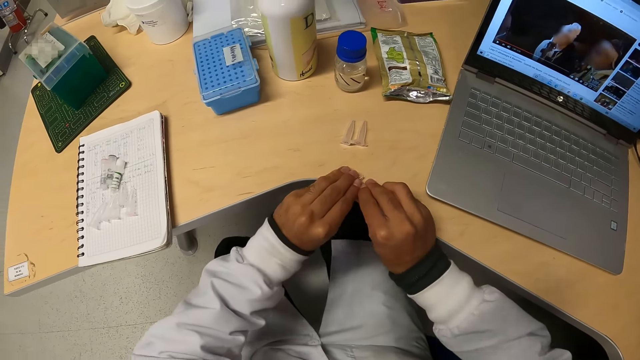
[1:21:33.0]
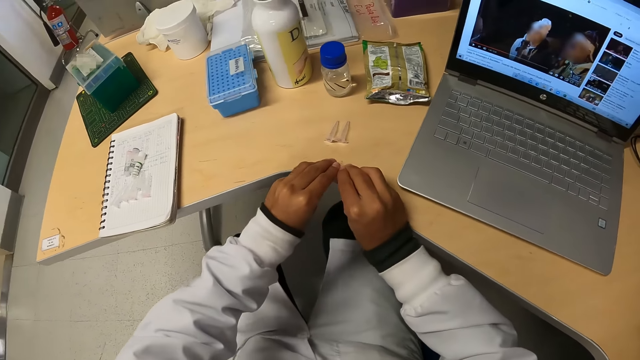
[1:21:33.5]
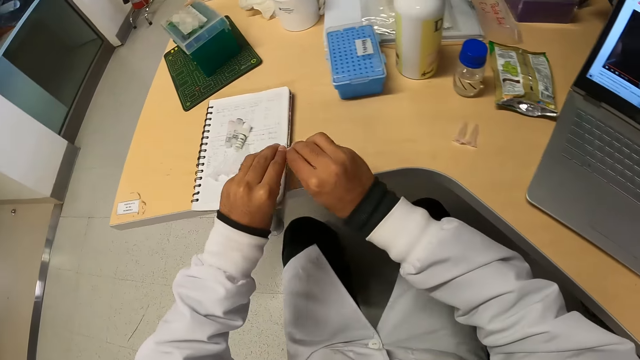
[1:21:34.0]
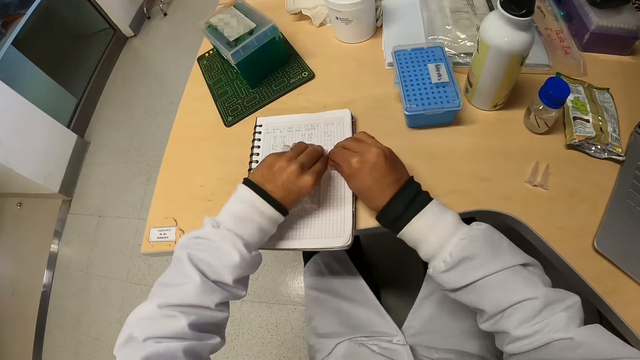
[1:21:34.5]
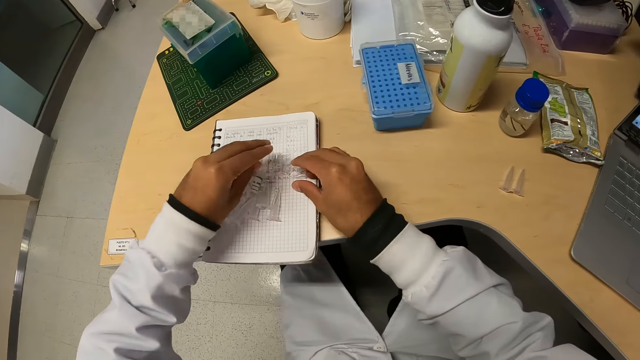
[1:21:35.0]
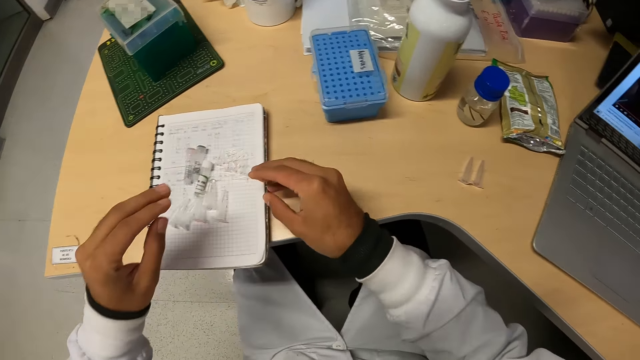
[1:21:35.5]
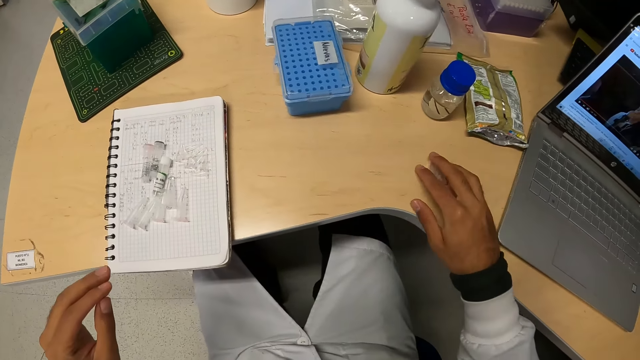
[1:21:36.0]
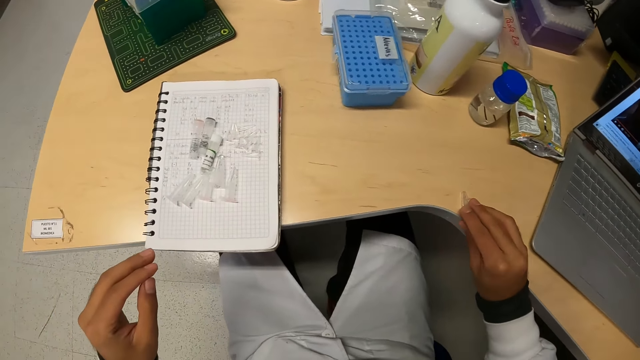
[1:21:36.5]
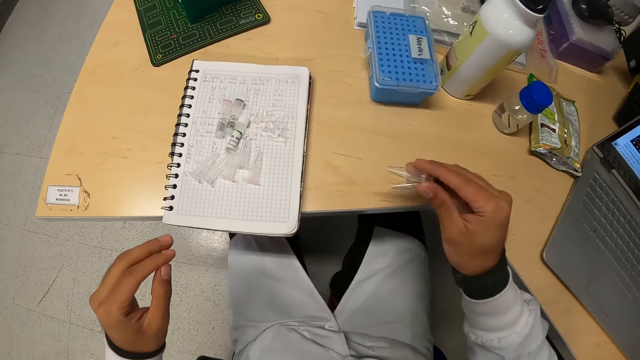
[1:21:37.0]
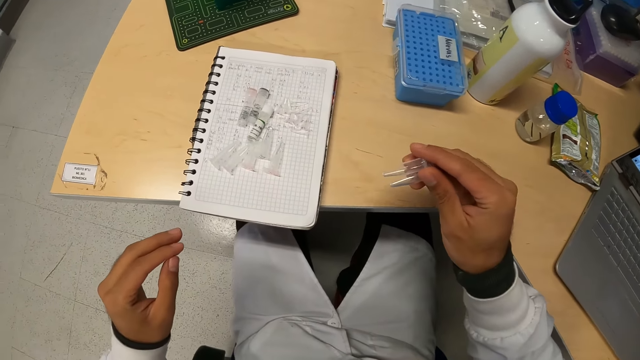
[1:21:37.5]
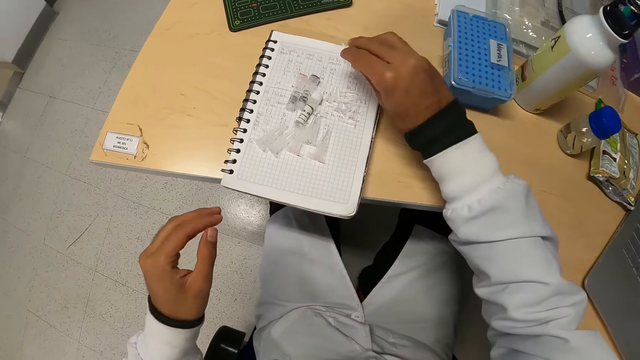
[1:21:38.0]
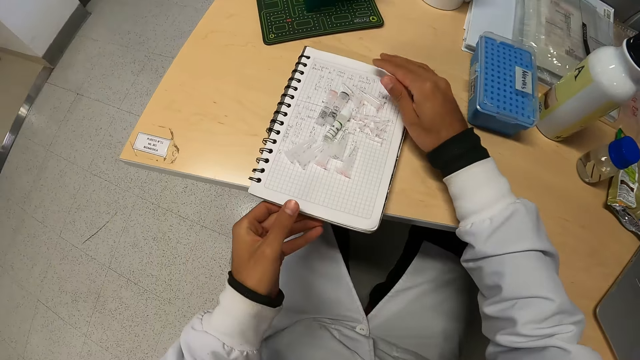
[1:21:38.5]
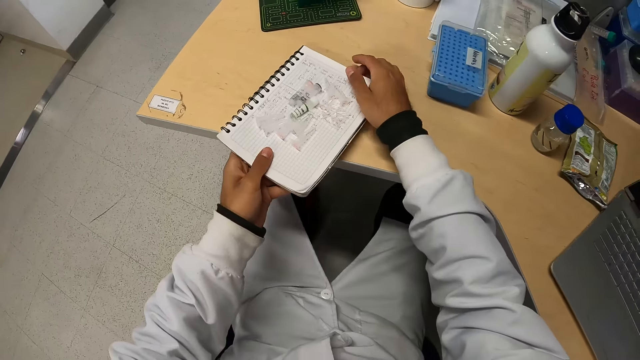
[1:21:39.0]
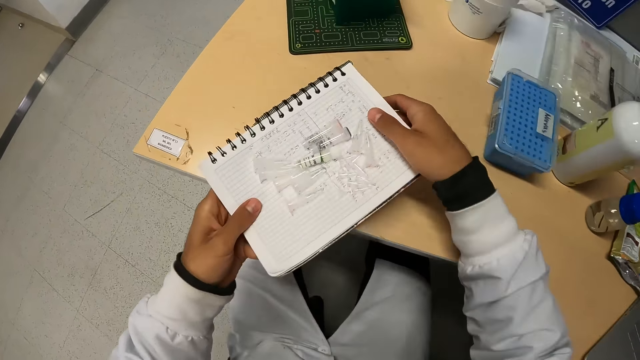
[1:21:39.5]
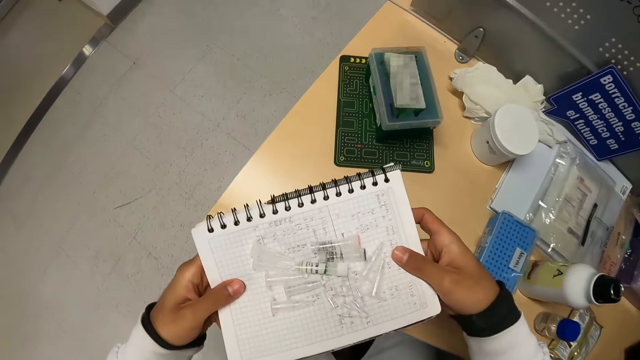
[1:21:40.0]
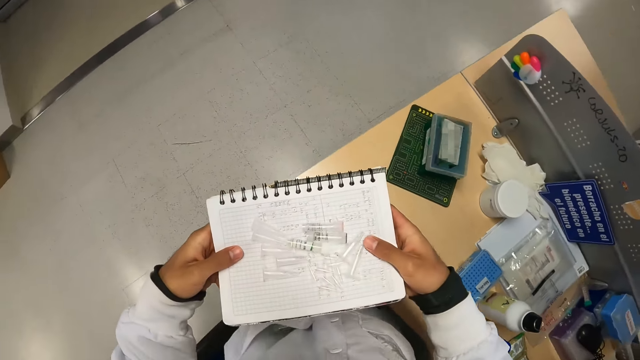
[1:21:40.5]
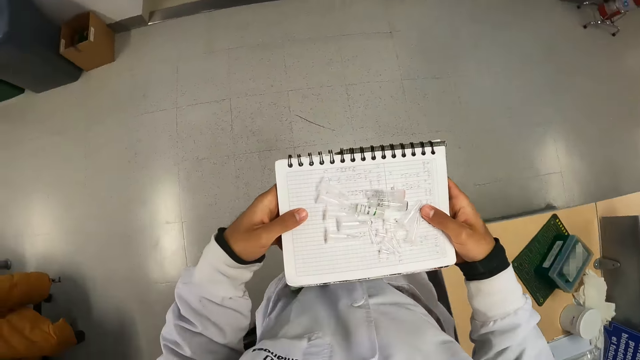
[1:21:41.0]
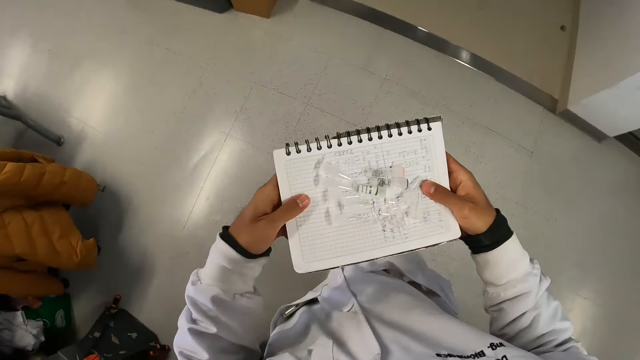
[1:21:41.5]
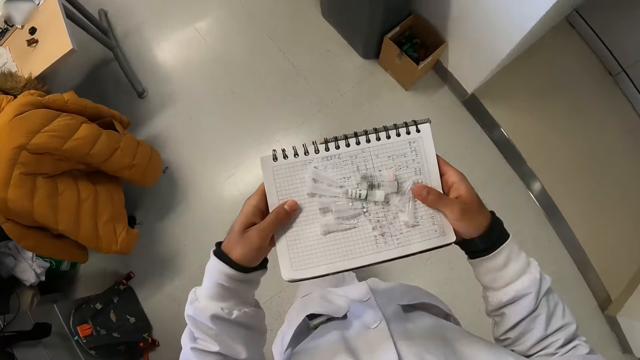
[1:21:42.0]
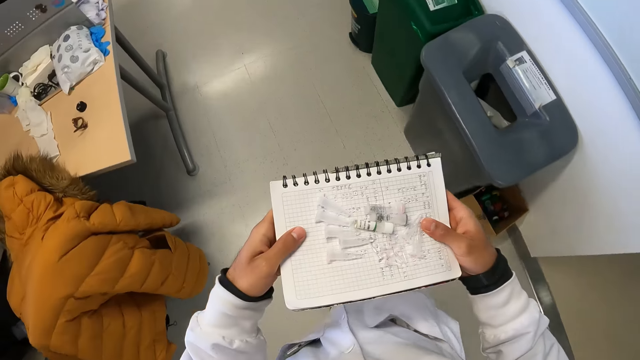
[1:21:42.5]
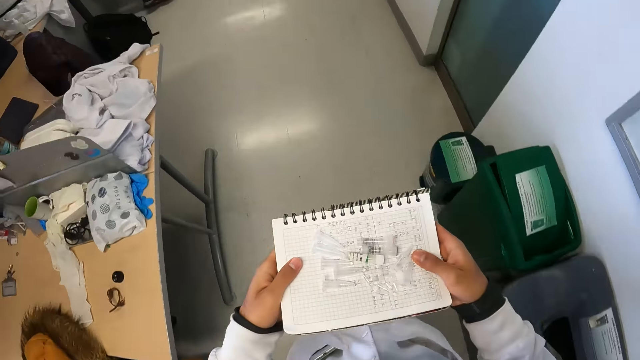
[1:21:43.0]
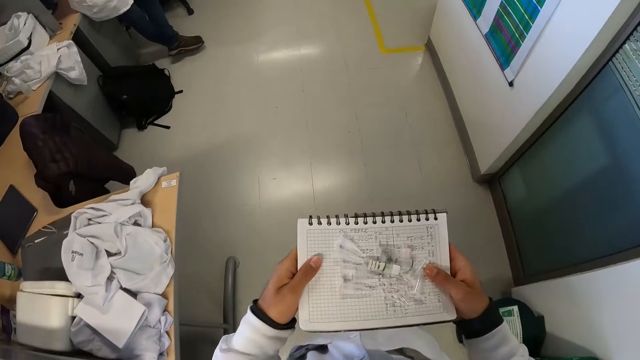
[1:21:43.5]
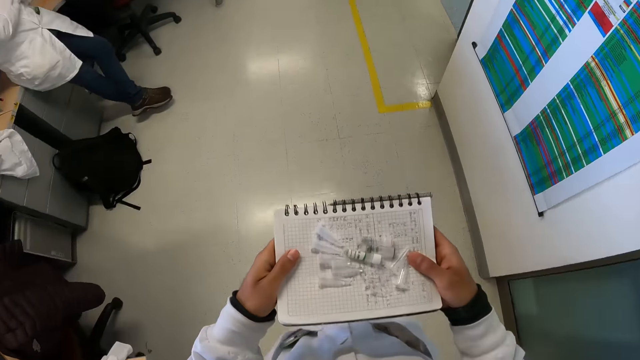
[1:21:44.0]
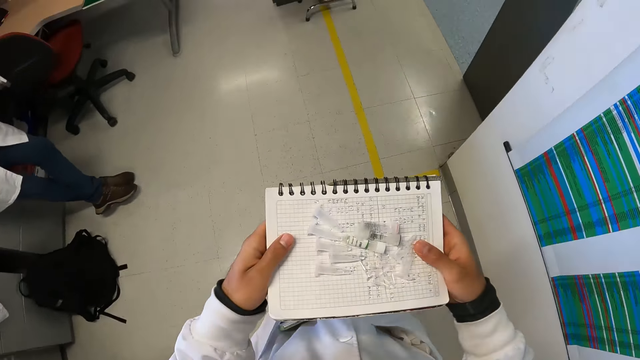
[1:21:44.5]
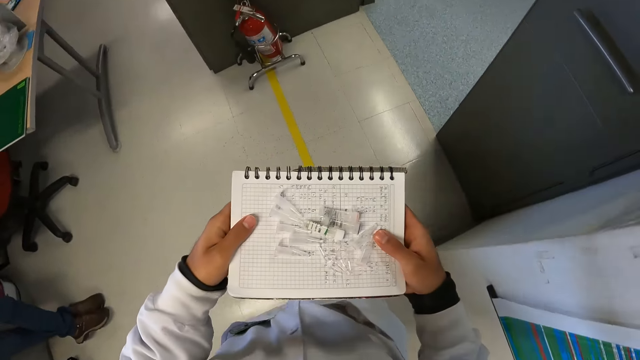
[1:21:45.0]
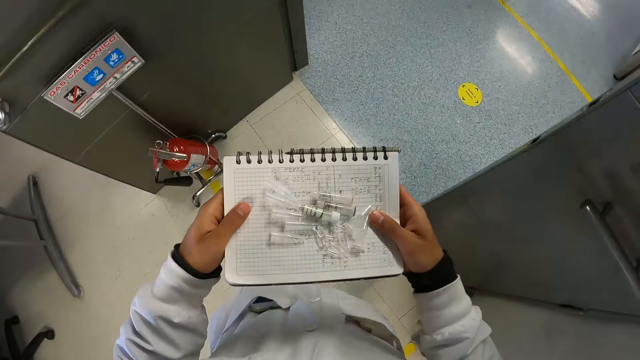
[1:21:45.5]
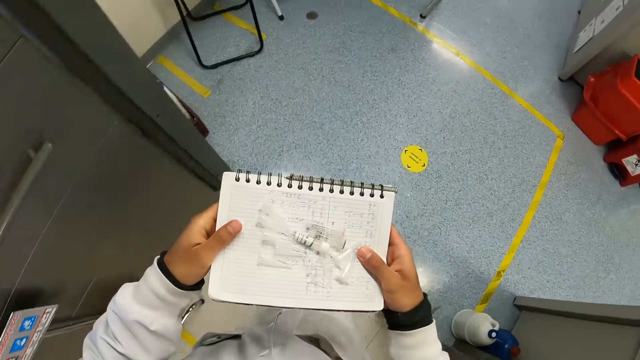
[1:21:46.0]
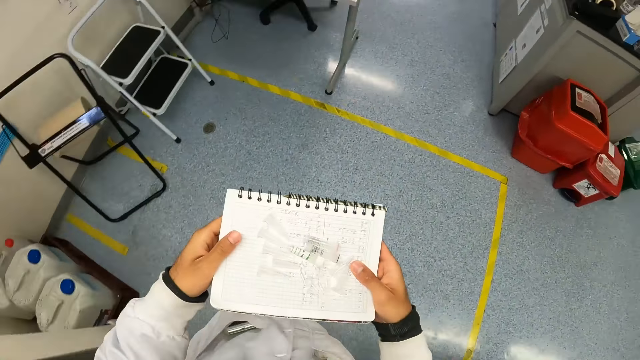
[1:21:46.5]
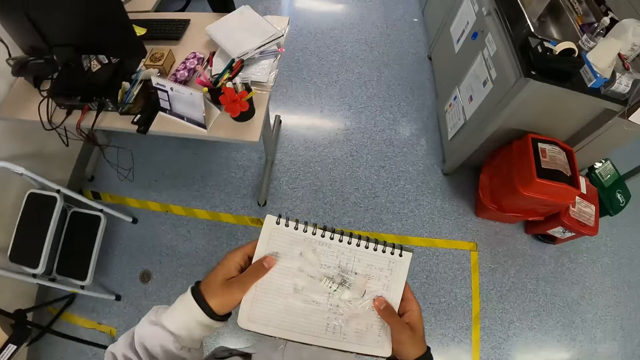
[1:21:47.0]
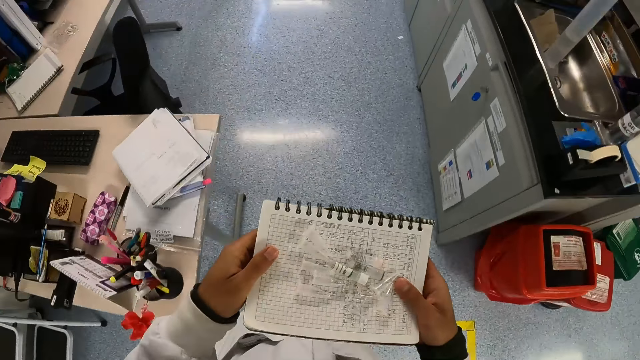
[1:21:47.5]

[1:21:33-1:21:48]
The camera wearer puts the microcentrifuge tubes on the book with his hands. He takes microcentrifuge tubes from the table with his right hand. He puts the microcentrifuge tubes on the book with his right hand. He takes the book from the table with his hands. He stands from the chair. He walks away from the table with the book in his hands. He walks past a man. The camera wearer takes a right turn.

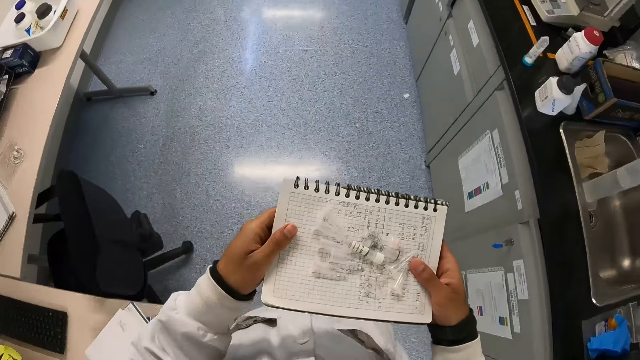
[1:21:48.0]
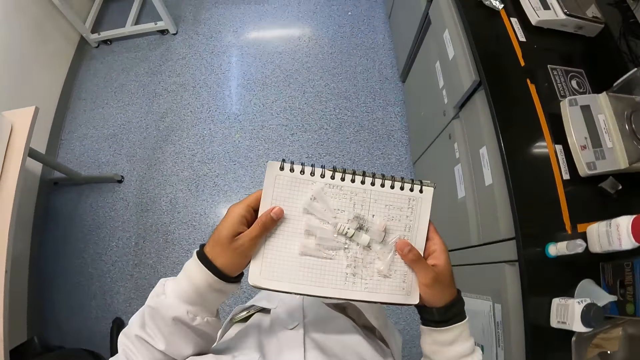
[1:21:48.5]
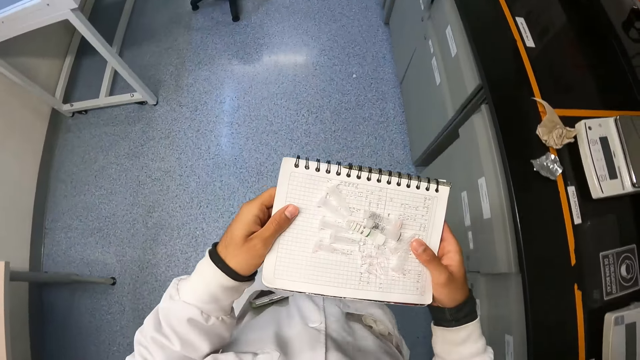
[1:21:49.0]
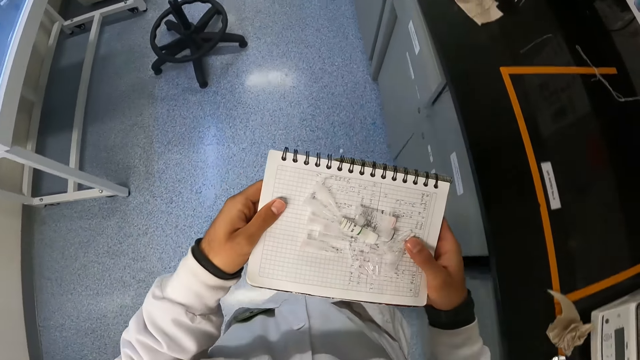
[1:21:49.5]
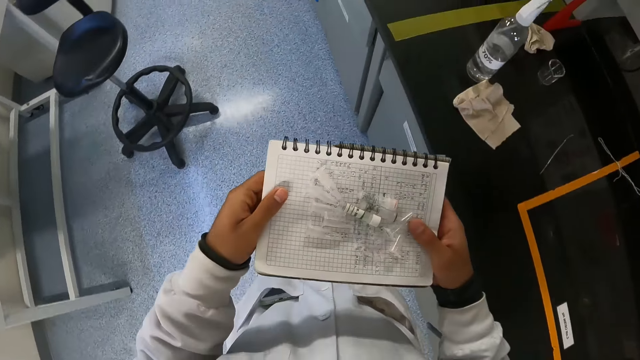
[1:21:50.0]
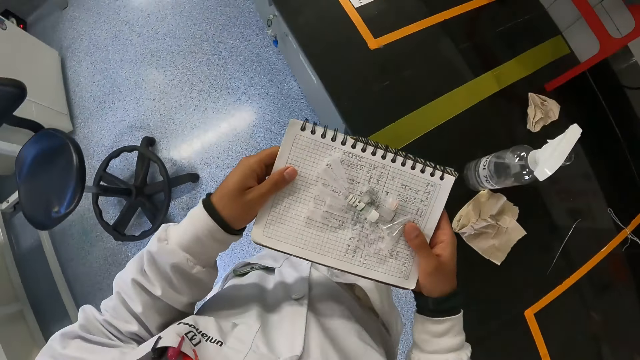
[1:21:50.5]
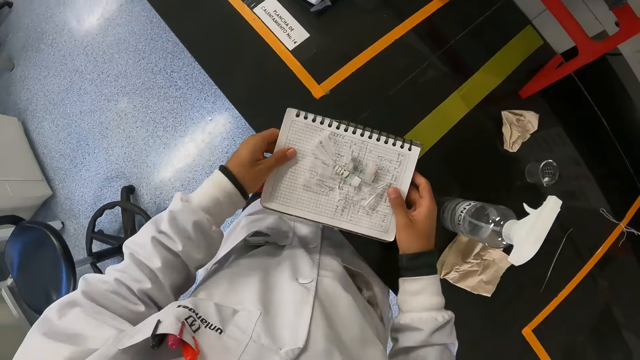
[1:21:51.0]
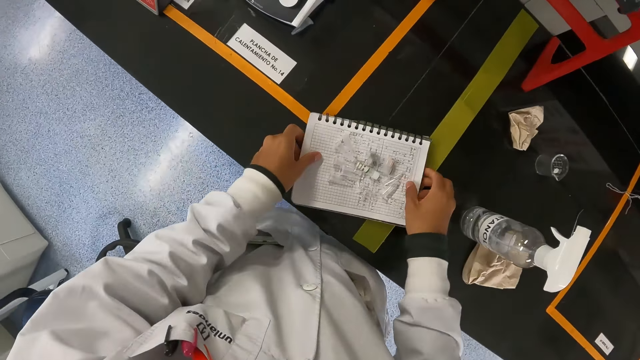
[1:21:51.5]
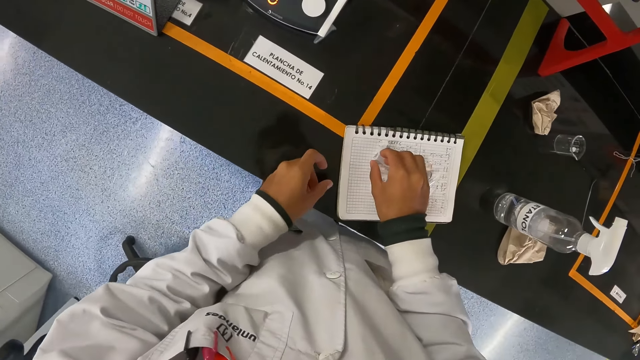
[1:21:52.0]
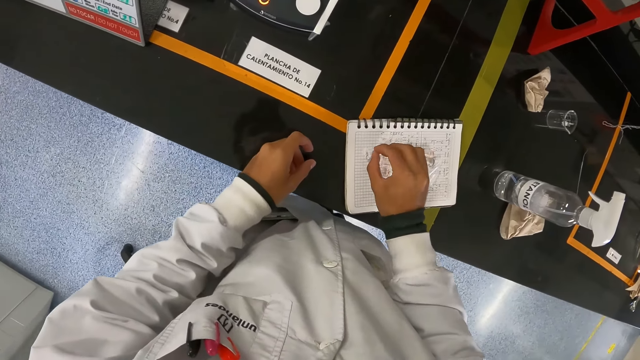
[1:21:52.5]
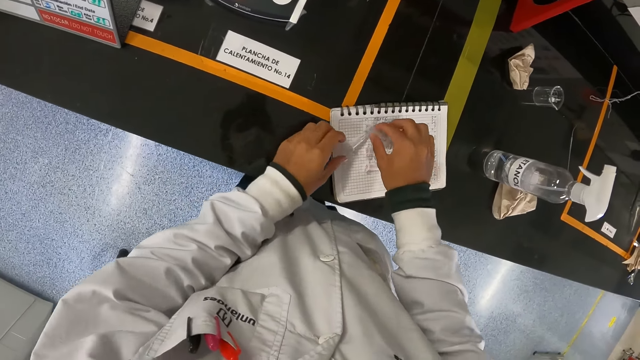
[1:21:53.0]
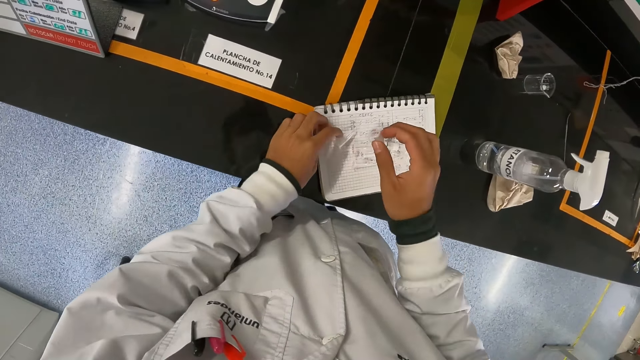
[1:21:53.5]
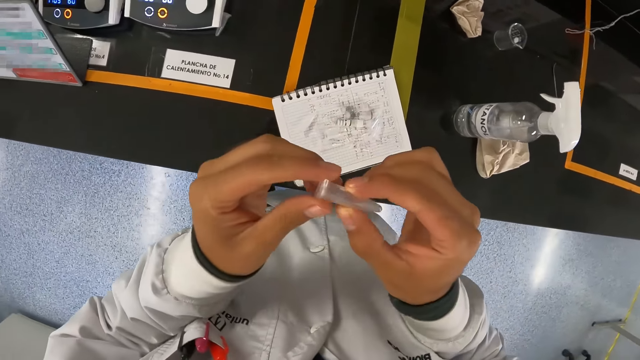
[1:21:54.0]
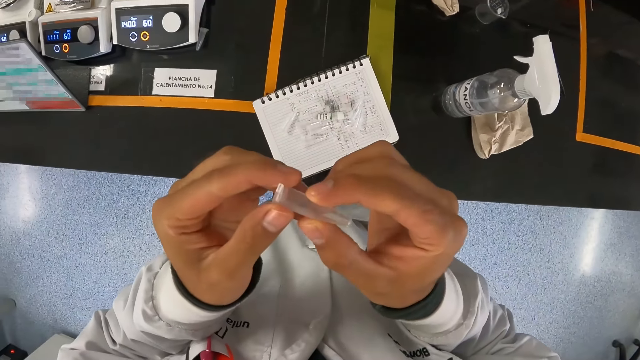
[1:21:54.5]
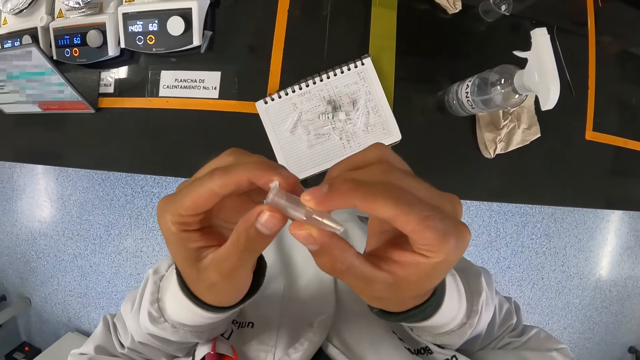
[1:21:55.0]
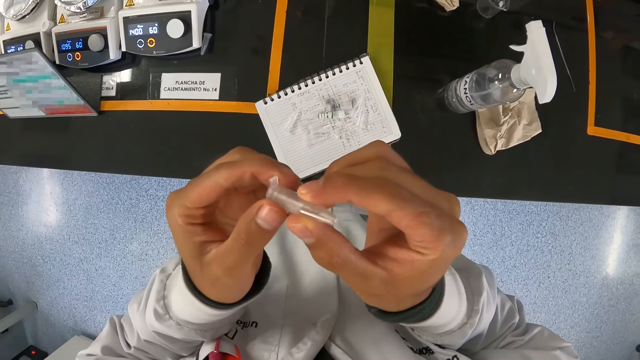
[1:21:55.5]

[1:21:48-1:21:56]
The camera wearer puts the book on a laboratory counter with his hands. He moves a microcentrifuge tube on the book with his right hand. He picks a microcentrifuge tube from the book with his right hand. He holds the microcentrifuge tube with his hands.
